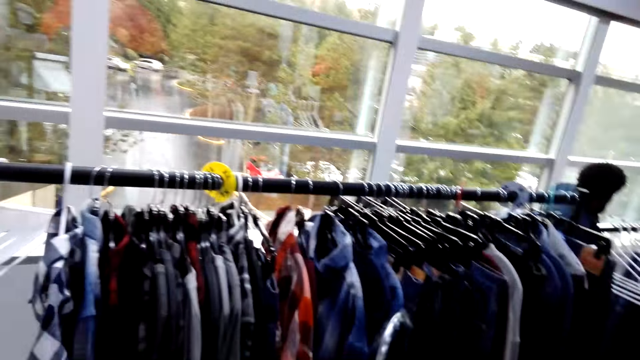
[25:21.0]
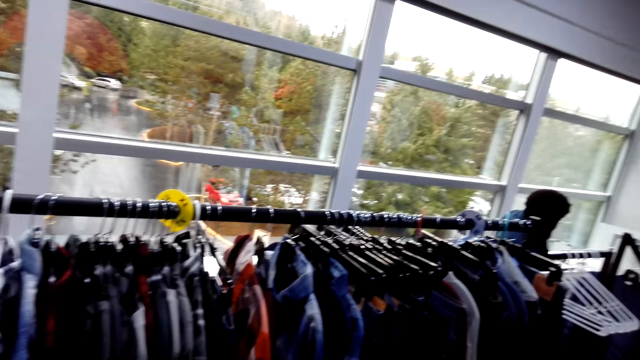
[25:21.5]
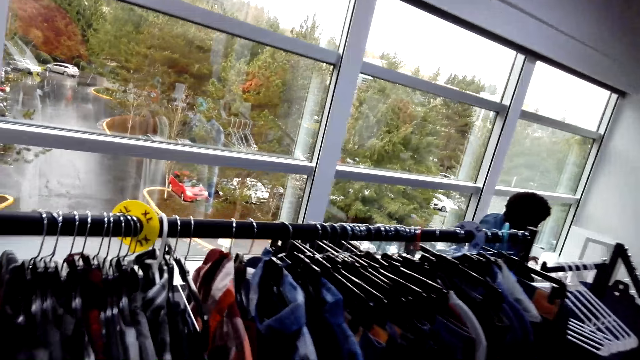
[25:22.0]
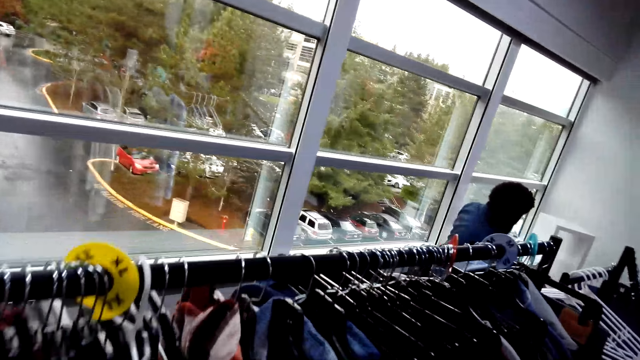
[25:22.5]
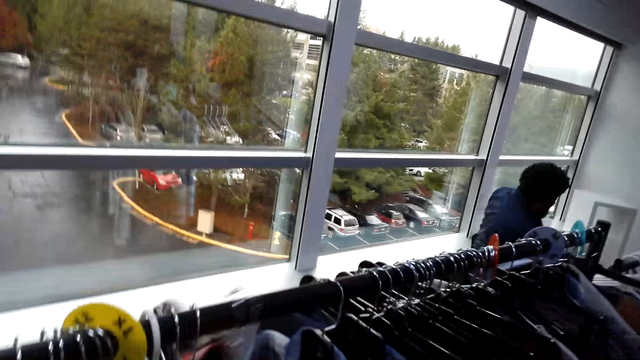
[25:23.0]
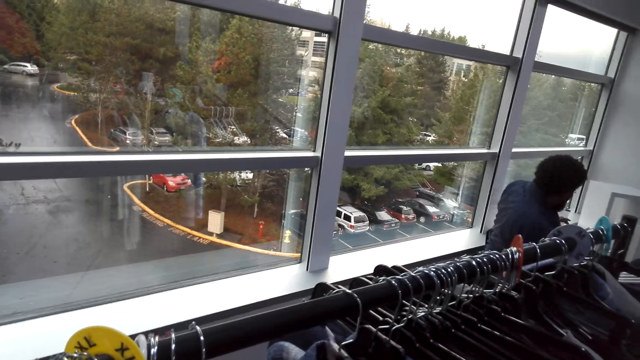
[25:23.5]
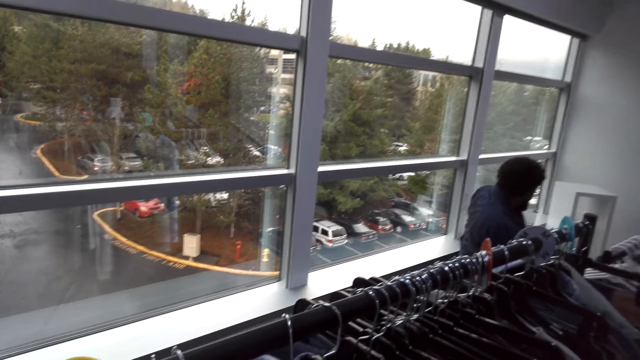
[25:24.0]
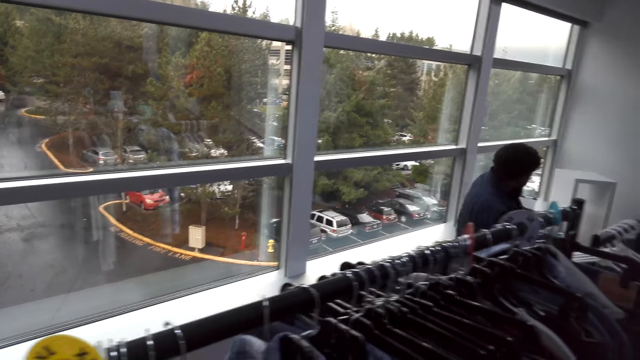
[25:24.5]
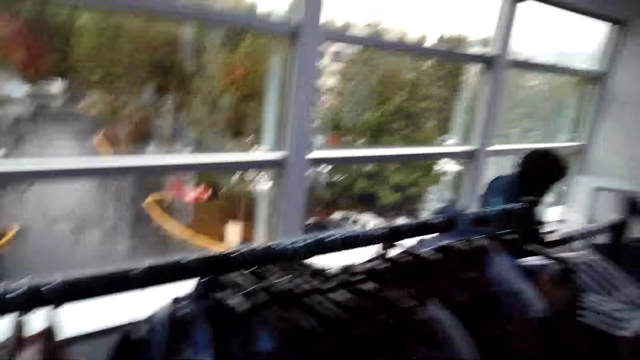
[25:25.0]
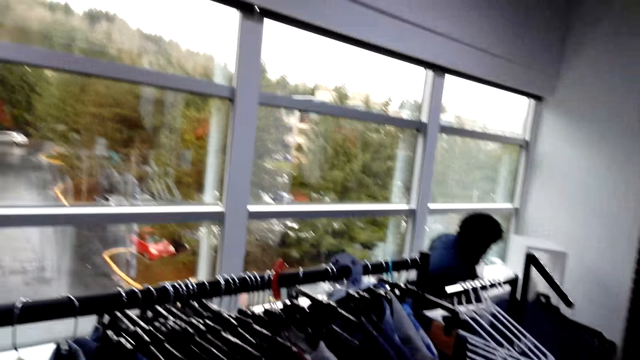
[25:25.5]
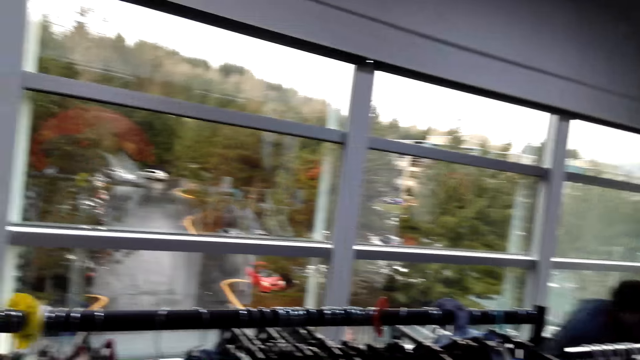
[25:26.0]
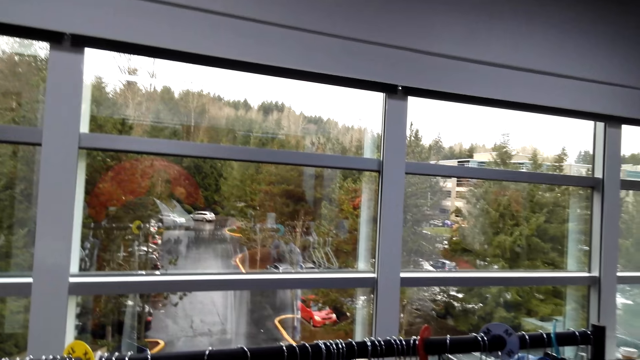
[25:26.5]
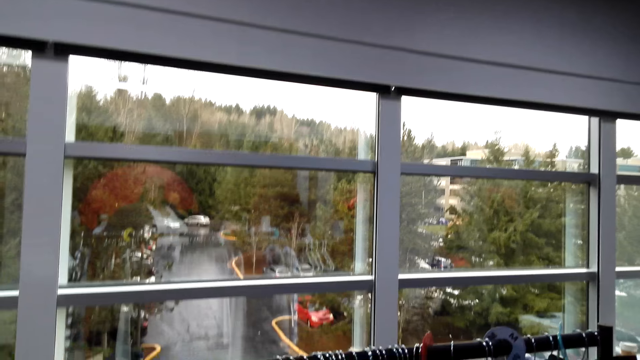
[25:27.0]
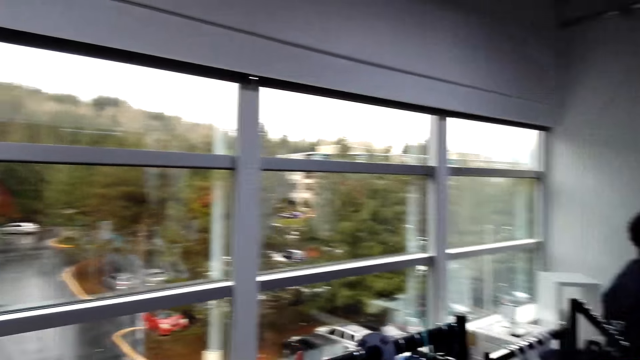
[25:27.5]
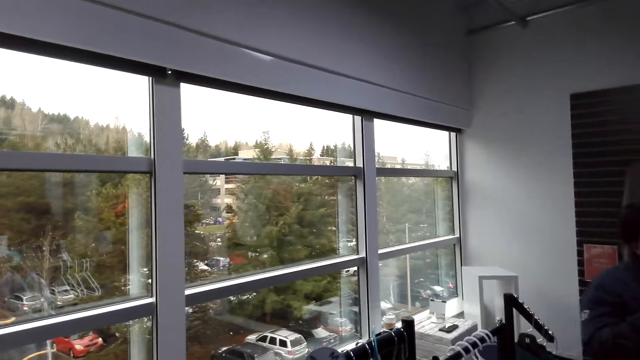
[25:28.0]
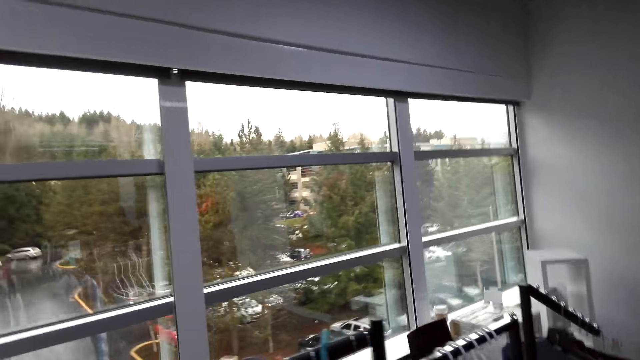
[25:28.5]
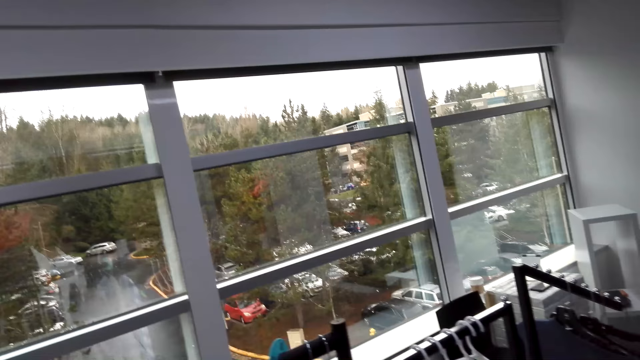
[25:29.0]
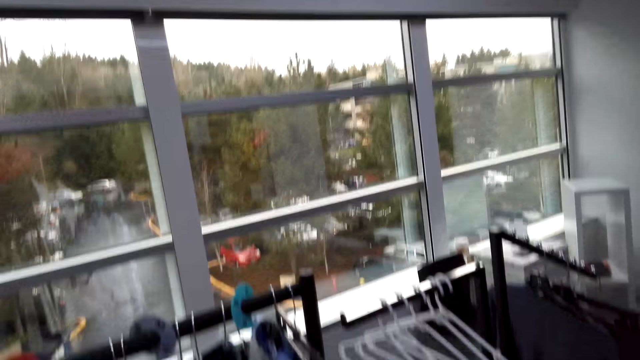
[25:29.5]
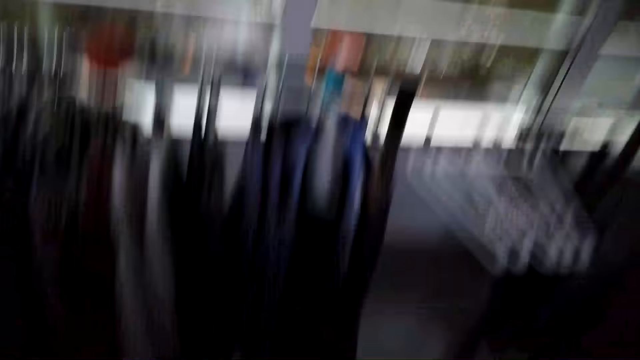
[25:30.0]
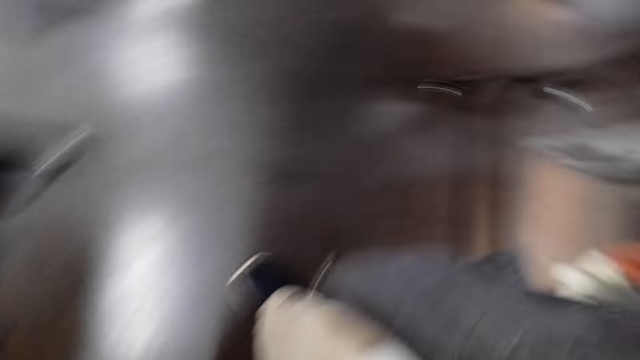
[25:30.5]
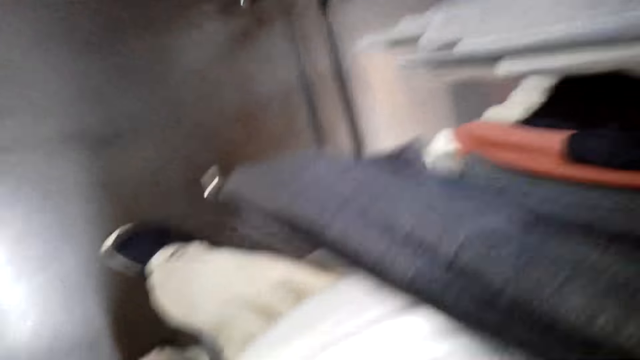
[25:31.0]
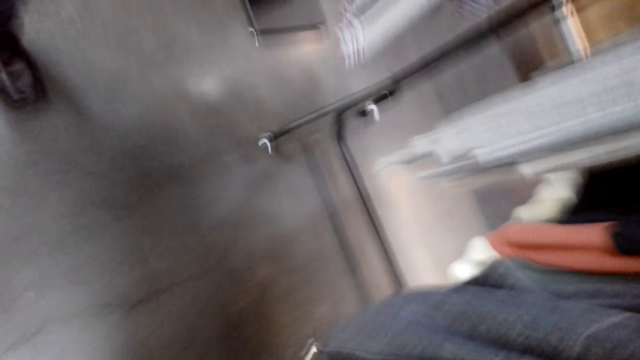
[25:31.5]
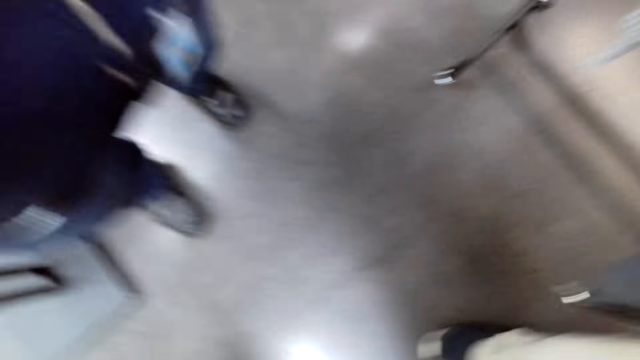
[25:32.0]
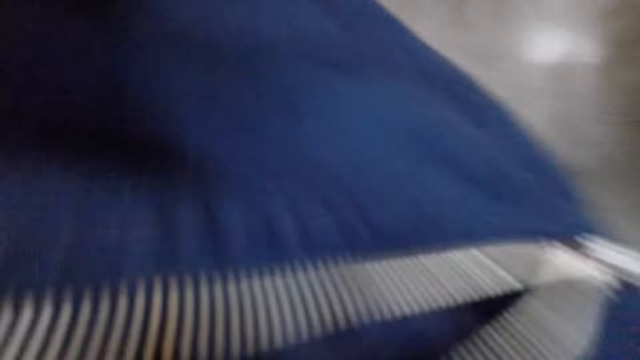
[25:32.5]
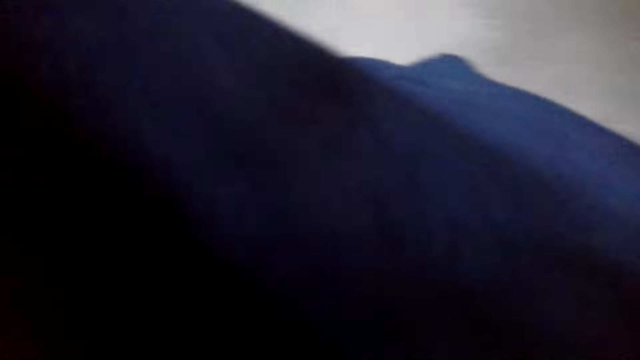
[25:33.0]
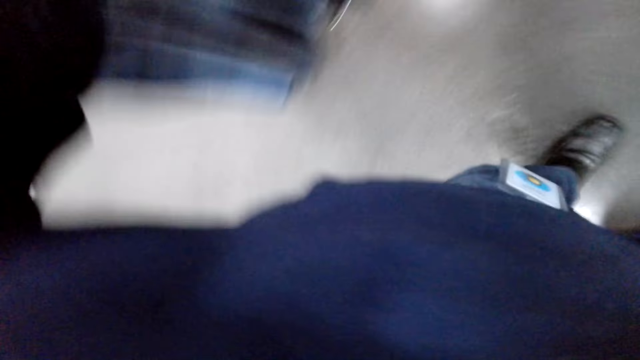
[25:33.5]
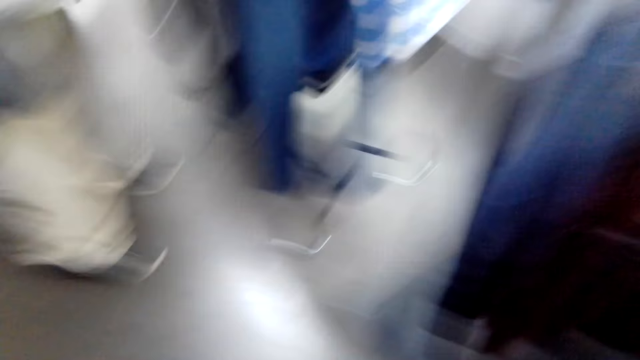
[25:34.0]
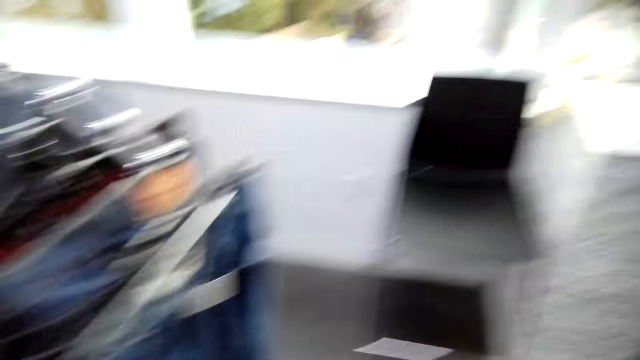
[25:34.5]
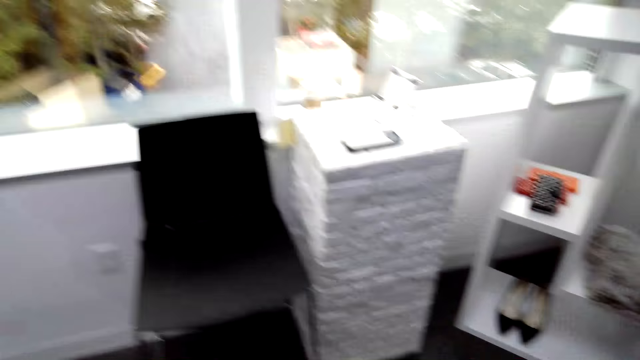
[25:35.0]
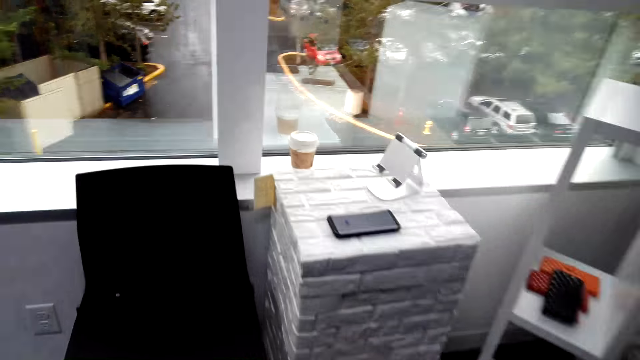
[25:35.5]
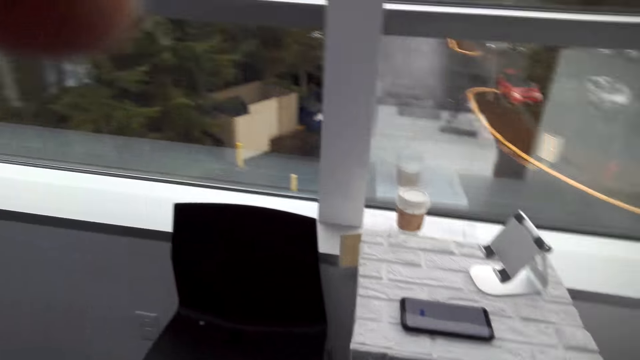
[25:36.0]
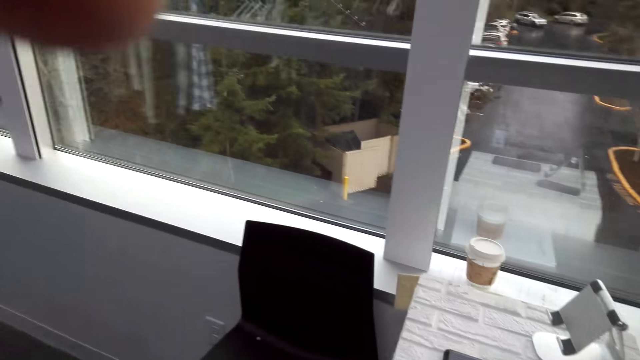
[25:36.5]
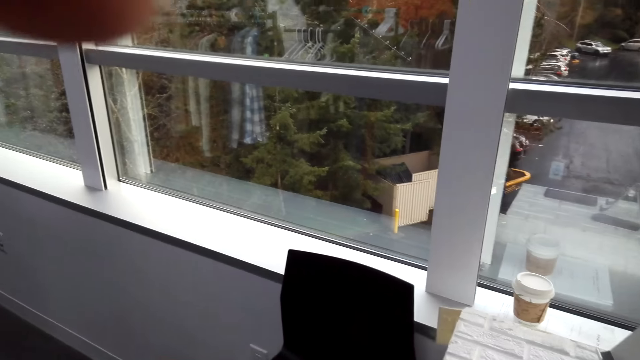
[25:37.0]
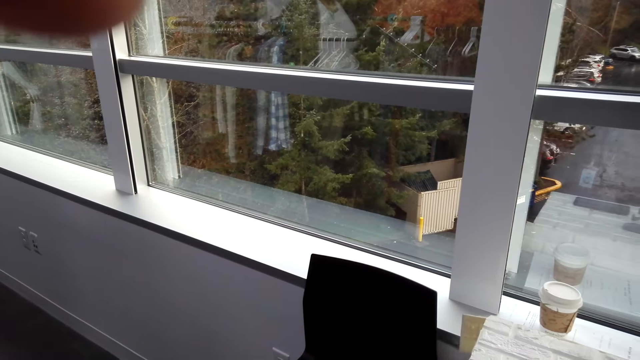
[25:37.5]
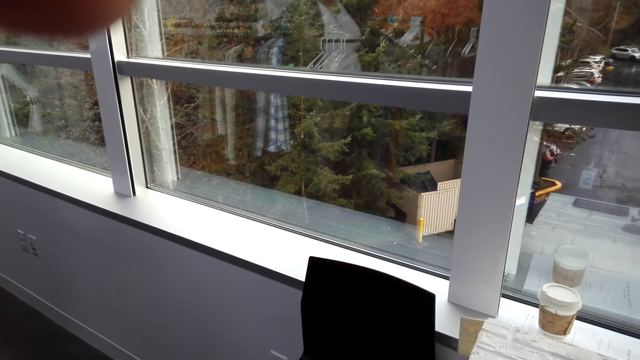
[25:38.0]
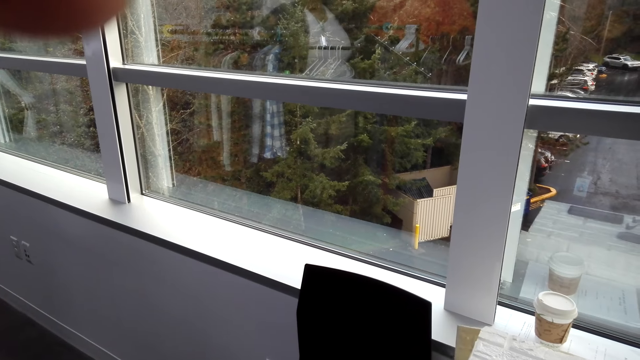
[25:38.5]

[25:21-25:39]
A man converses with the camera wearer. The camera wearer holds the shirt. They hang the flannel shirt back on the hanger stand. The man converses with the camera wearer repeatedly. He walks towards the camera wearer. The camera wearer looks down. The man converses with the camera wearer. The camera wearer fixes the camera. They look around and converse with another man. They walk towards the chair. They gaze outside the window. They gaze outside the window again. They talk to the other man.
